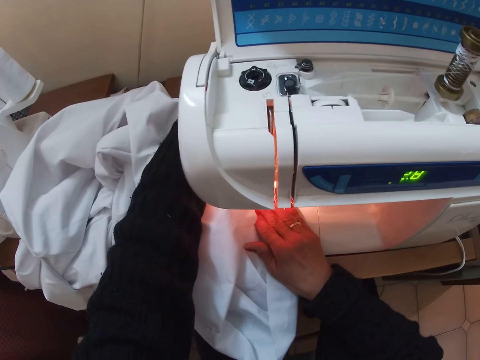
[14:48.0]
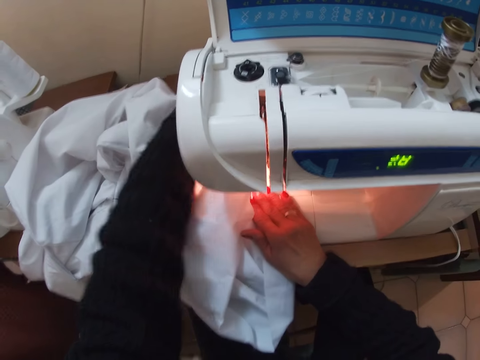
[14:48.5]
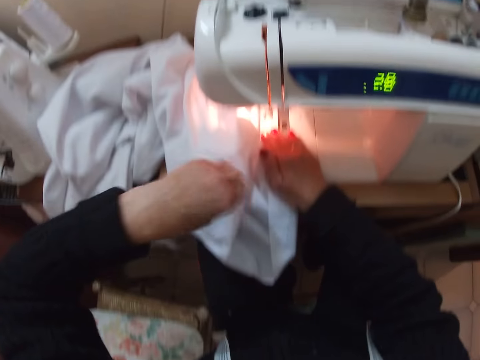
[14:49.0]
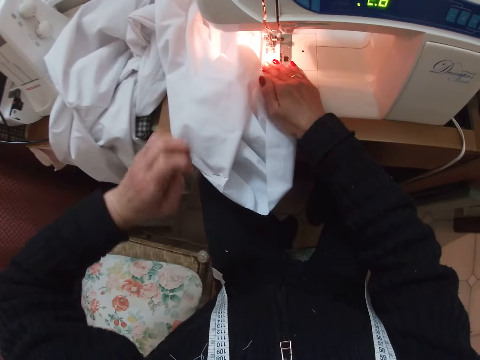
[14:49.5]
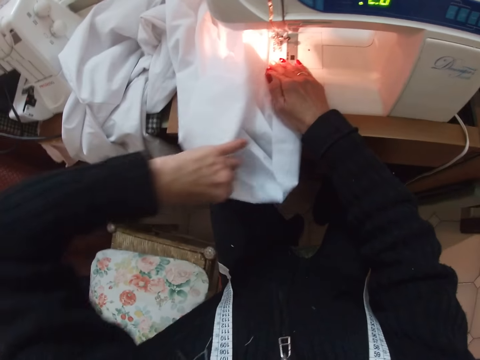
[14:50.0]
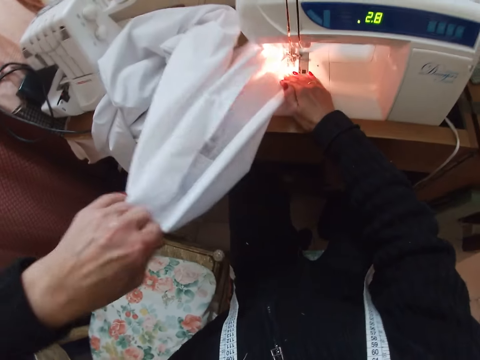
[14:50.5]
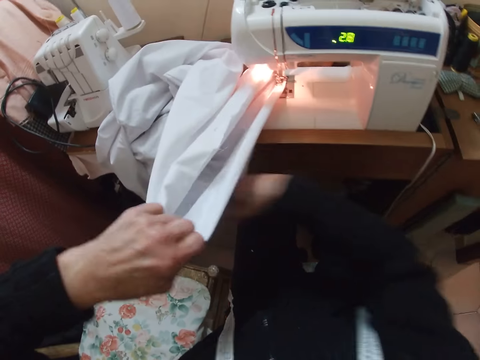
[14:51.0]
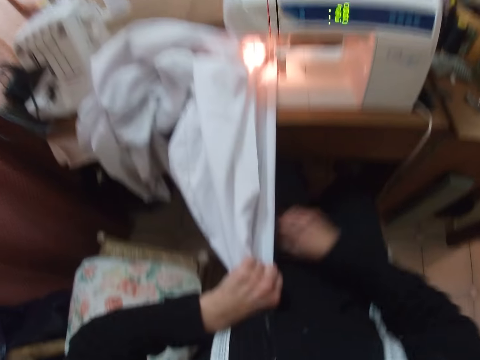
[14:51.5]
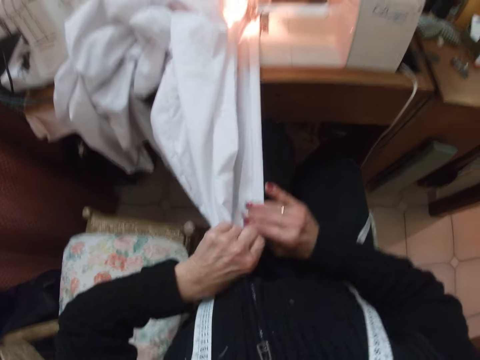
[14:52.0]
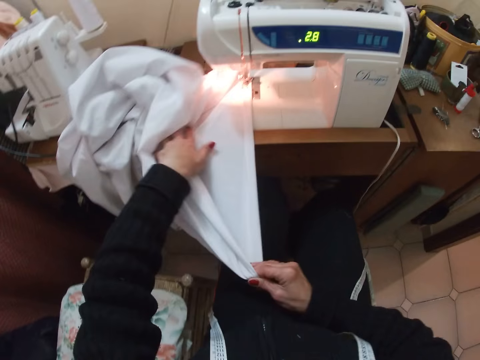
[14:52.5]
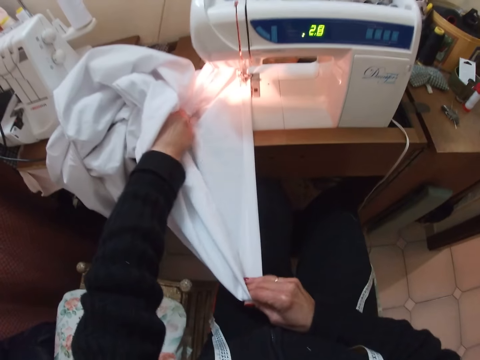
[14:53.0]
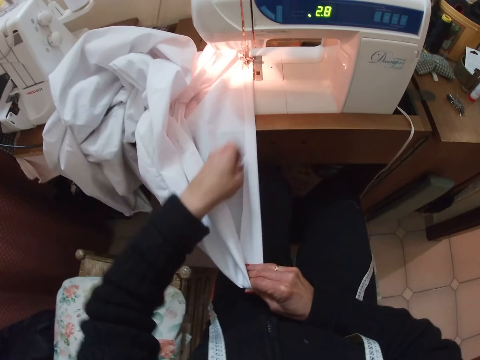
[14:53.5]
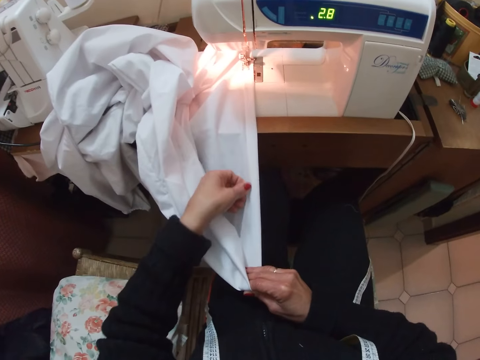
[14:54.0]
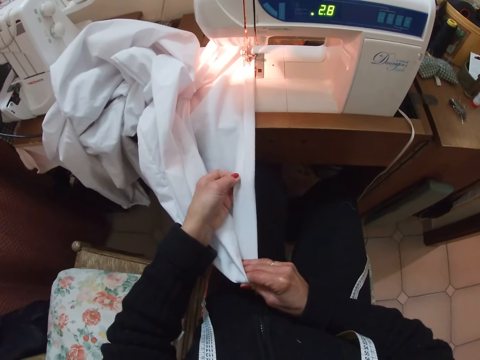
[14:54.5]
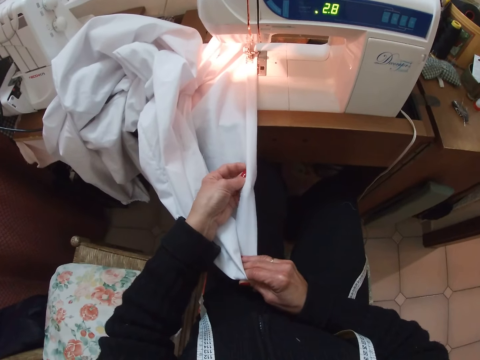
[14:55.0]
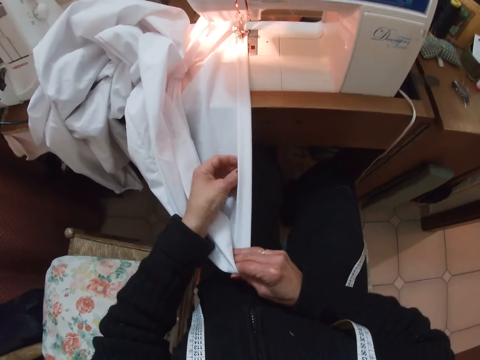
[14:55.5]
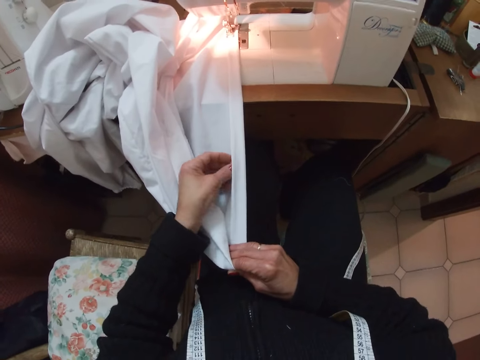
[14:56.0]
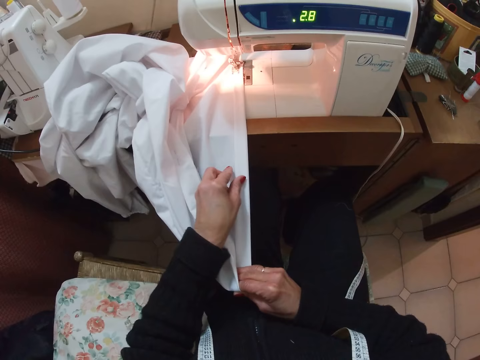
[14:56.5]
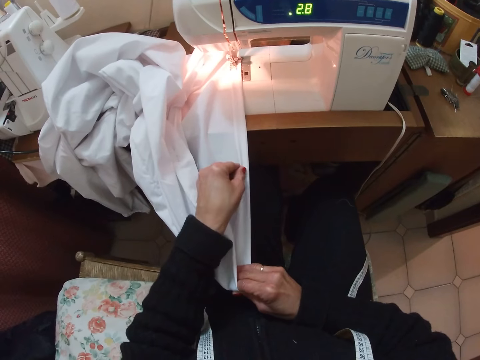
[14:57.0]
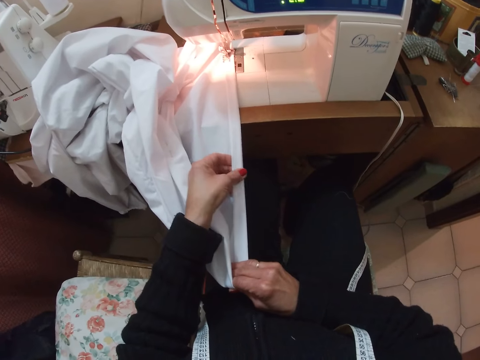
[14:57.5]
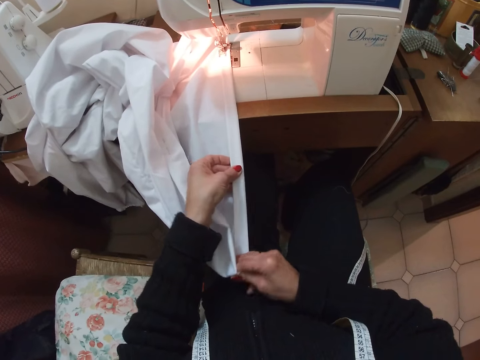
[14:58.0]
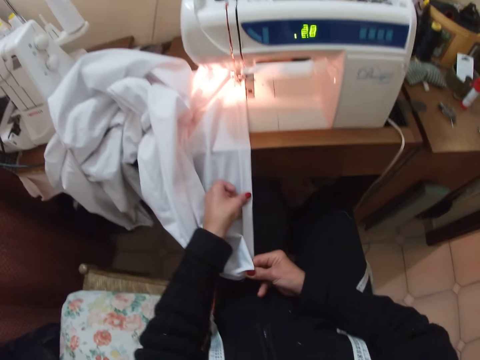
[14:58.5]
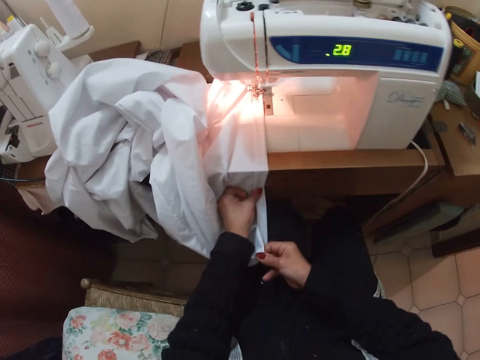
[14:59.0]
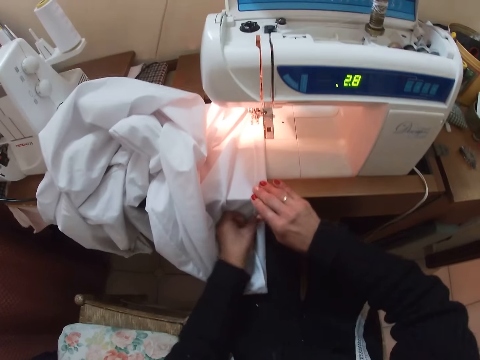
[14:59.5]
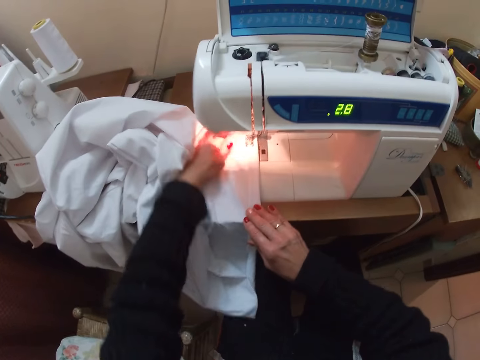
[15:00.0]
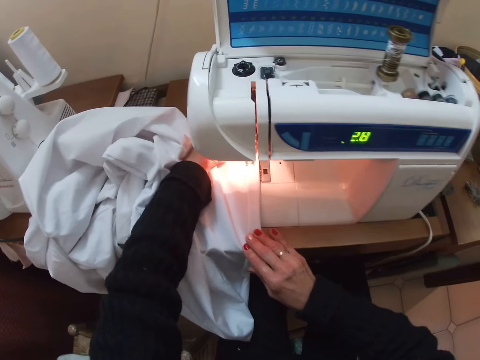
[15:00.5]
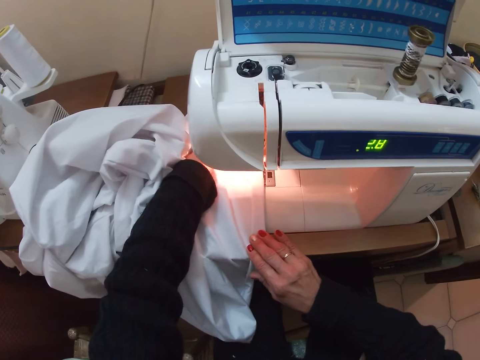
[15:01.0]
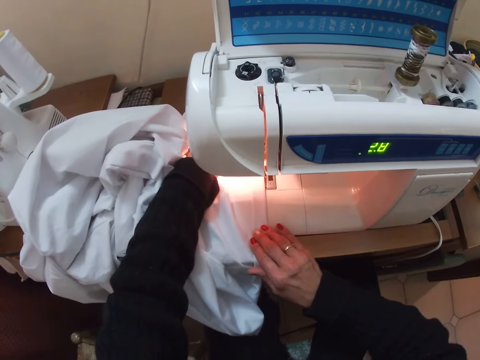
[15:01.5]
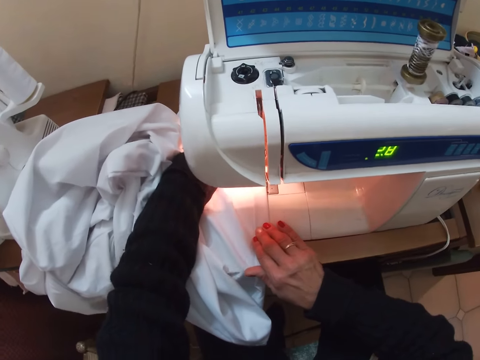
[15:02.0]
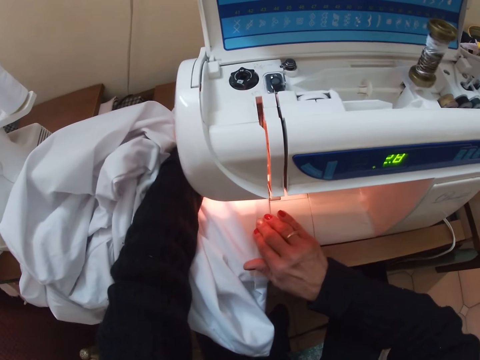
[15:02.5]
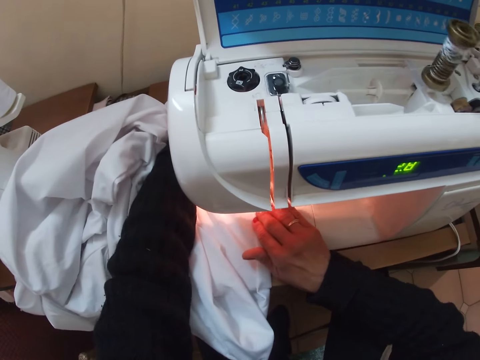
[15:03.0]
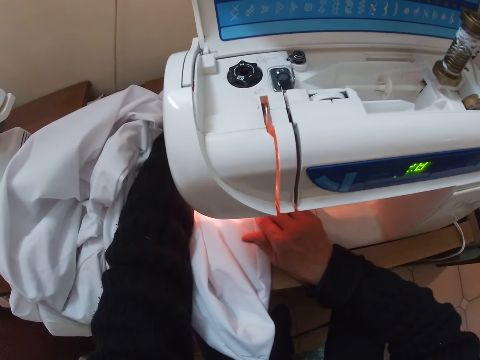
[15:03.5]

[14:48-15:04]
The camera wearer adjusts the cloth. They turn the cloth. They fold the cloth. They sew the cloth with a sewing machine.

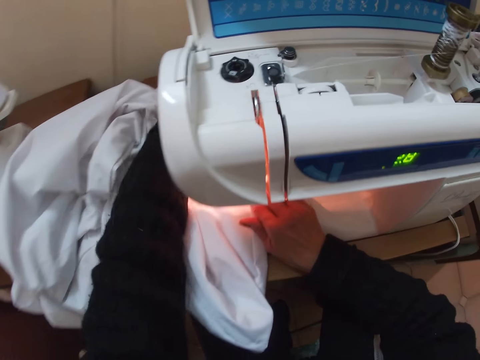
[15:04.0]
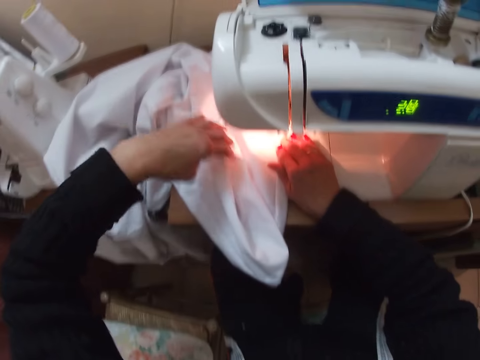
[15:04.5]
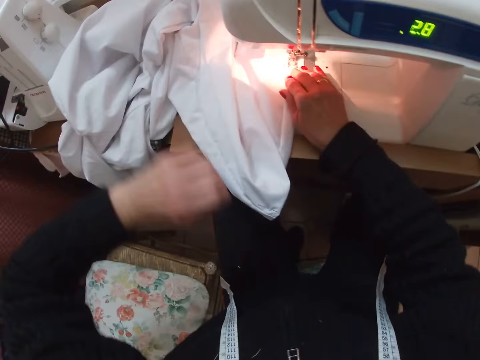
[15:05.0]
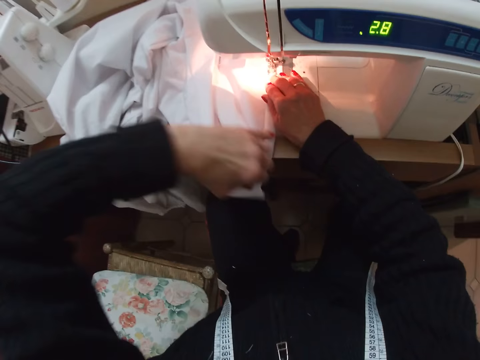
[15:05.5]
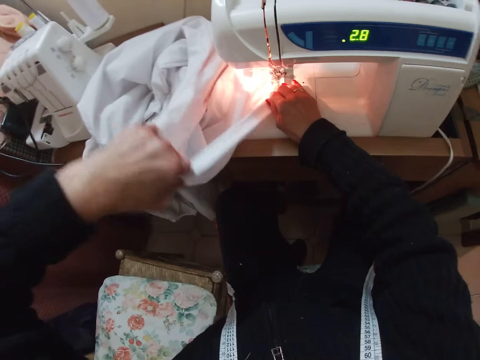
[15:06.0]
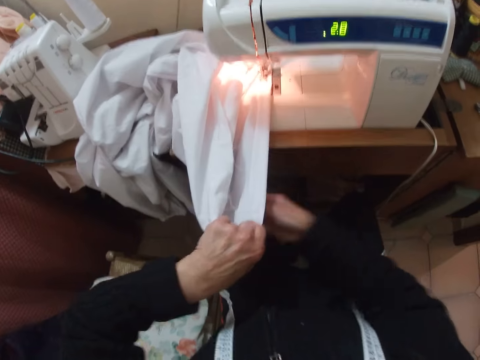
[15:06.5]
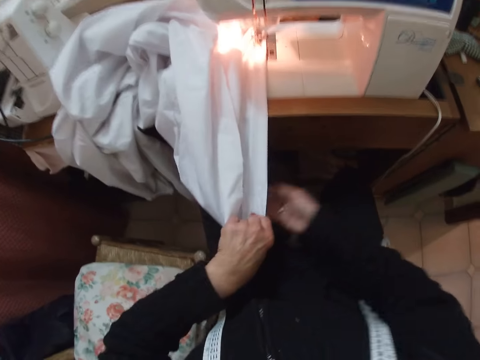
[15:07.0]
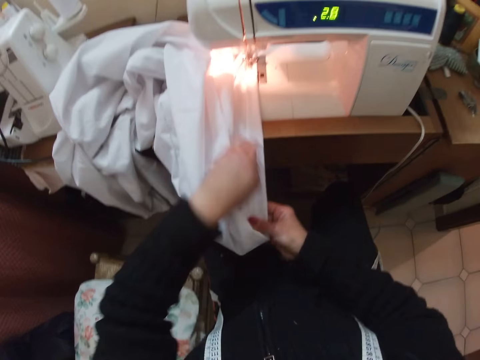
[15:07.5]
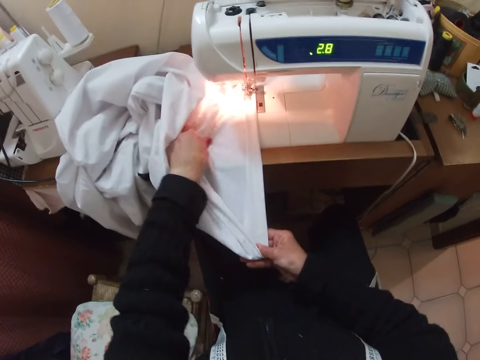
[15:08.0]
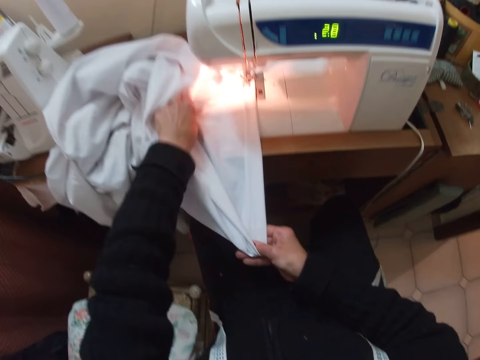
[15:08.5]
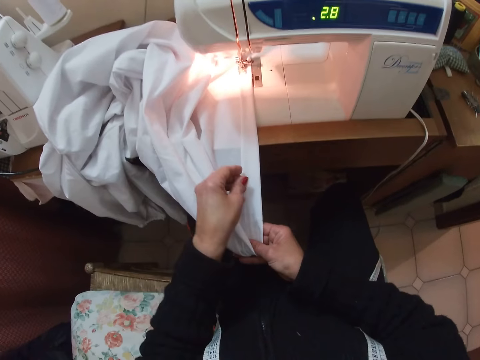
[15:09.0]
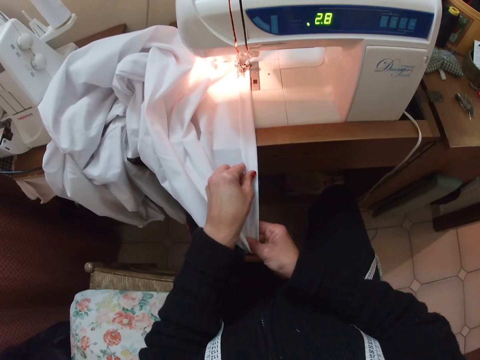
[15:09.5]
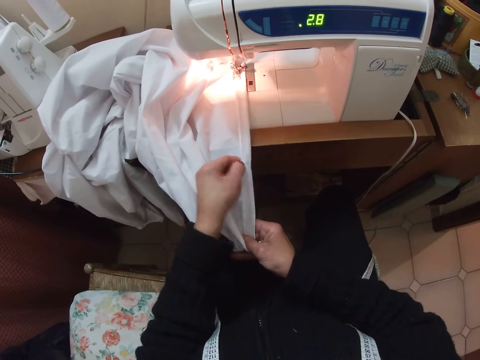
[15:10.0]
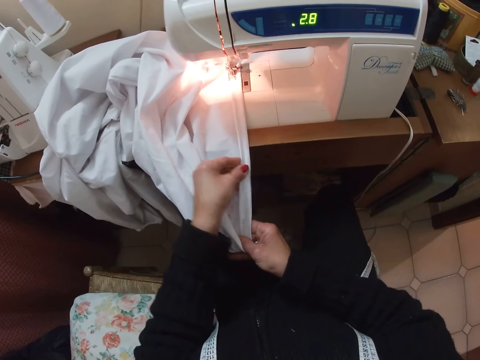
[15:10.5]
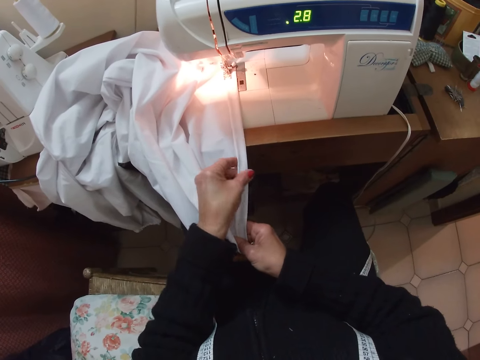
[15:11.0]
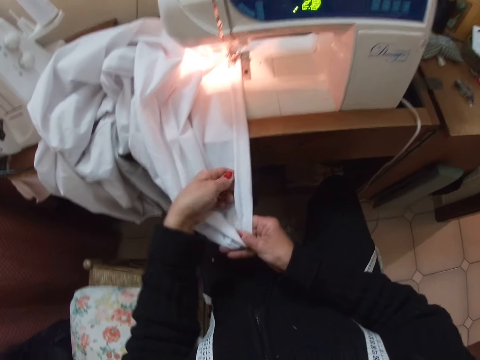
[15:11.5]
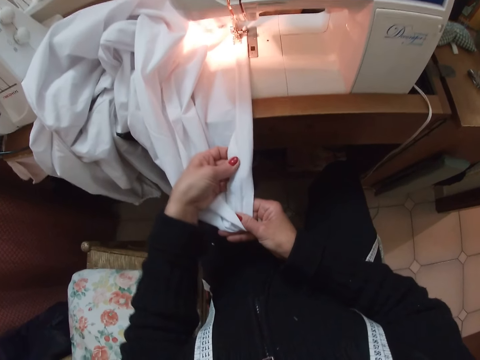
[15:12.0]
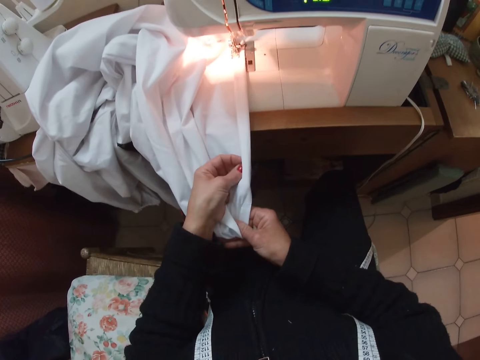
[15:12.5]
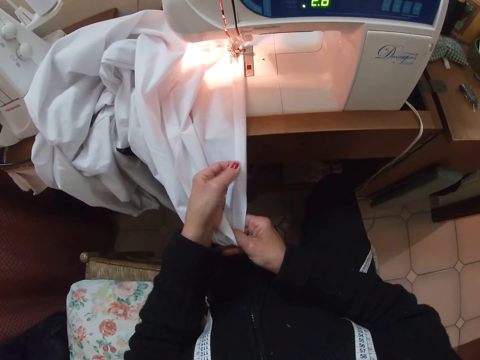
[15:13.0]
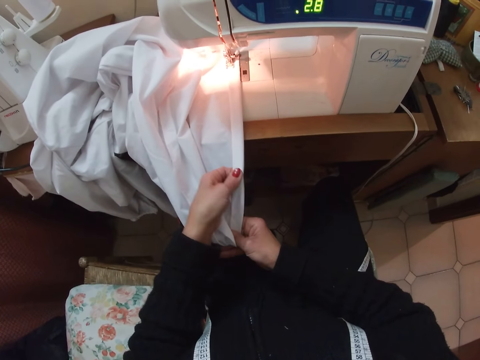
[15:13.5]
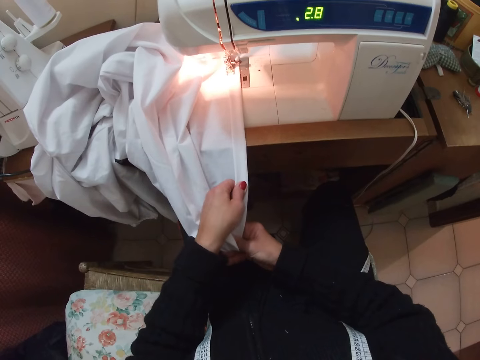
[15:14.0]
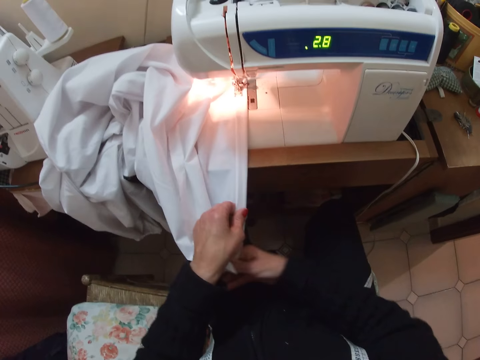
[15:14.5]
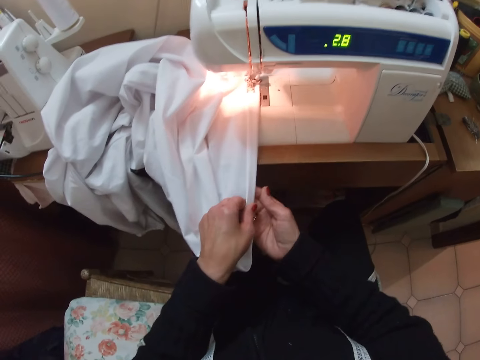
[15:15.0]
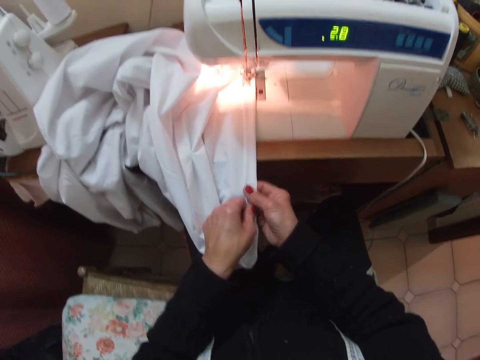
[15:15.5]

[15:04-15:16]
The camera wearer turns the cloth. They adjust the cloth. They fold the cloth.
